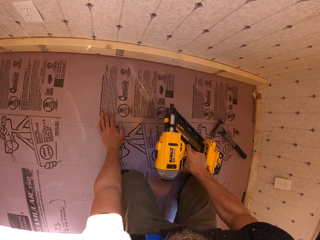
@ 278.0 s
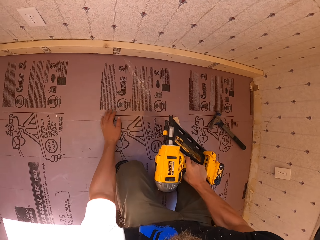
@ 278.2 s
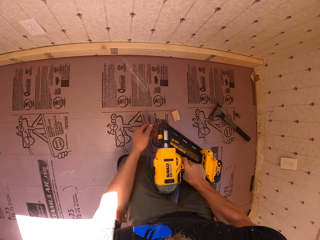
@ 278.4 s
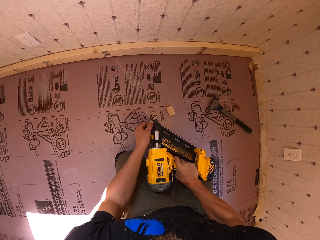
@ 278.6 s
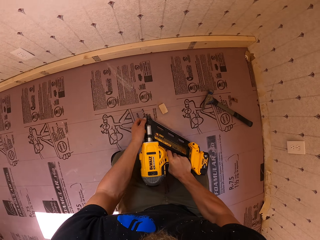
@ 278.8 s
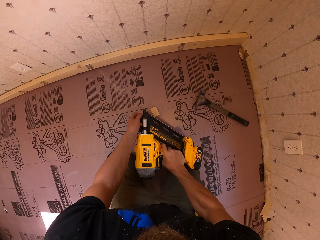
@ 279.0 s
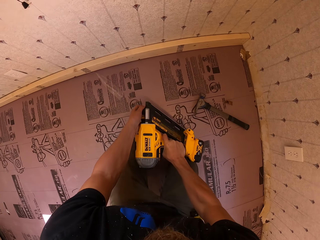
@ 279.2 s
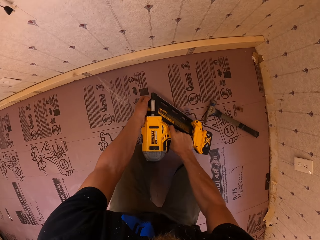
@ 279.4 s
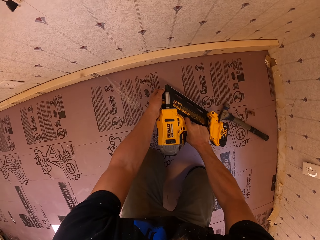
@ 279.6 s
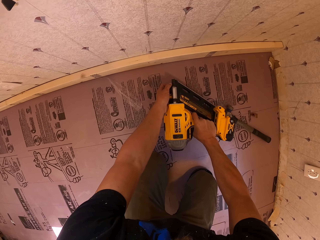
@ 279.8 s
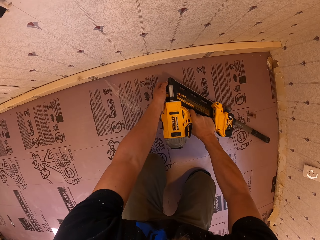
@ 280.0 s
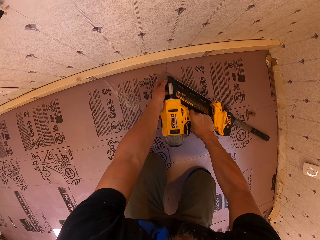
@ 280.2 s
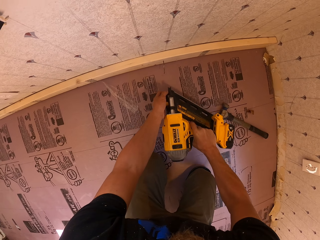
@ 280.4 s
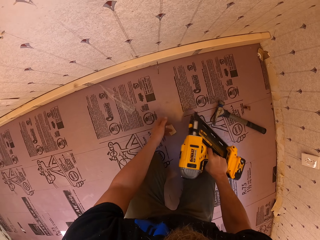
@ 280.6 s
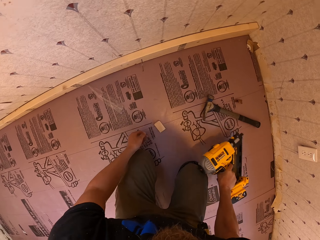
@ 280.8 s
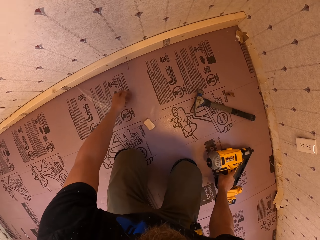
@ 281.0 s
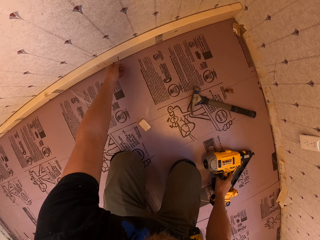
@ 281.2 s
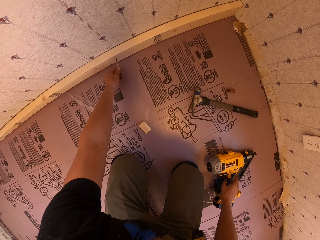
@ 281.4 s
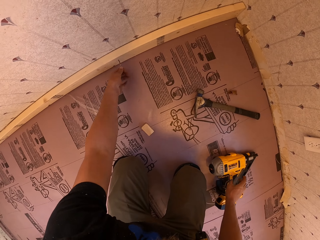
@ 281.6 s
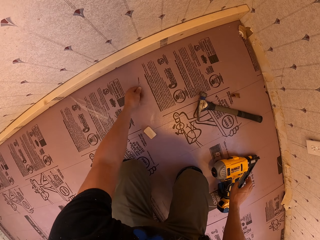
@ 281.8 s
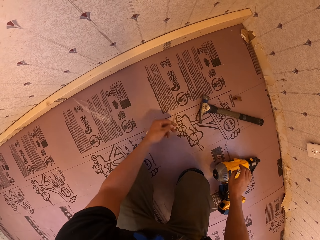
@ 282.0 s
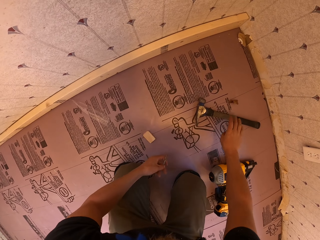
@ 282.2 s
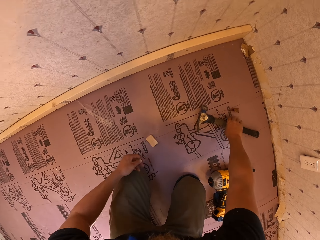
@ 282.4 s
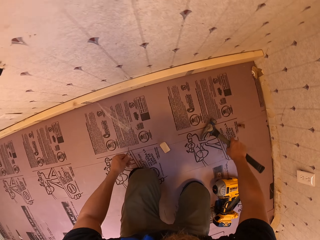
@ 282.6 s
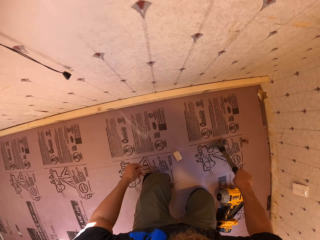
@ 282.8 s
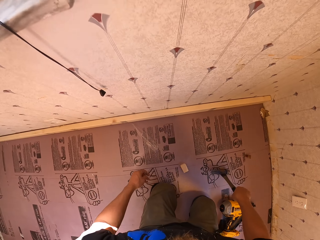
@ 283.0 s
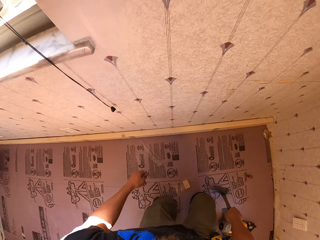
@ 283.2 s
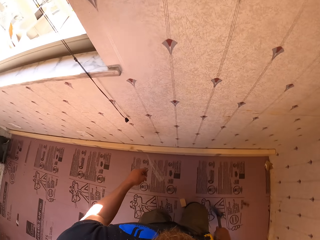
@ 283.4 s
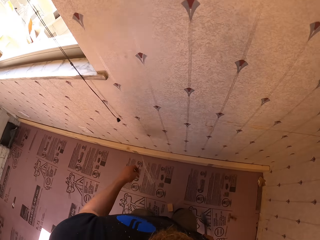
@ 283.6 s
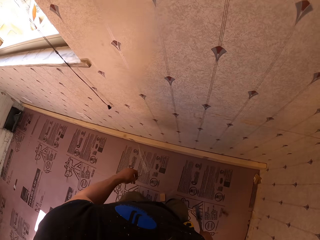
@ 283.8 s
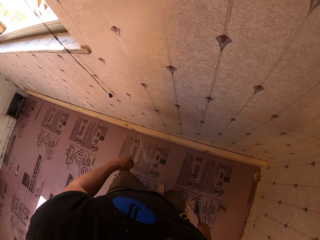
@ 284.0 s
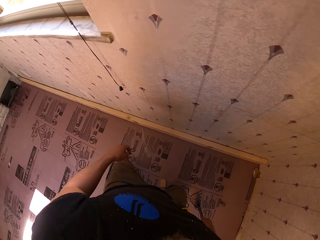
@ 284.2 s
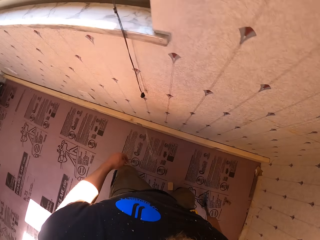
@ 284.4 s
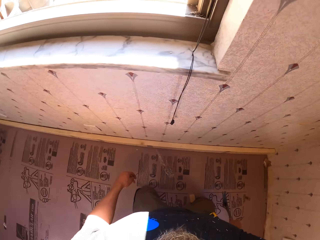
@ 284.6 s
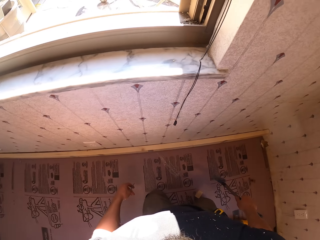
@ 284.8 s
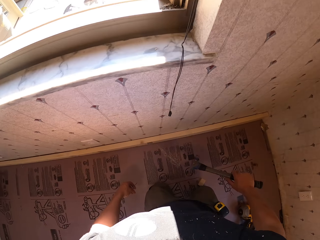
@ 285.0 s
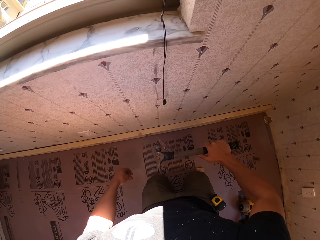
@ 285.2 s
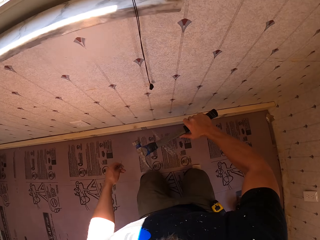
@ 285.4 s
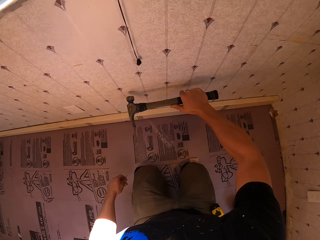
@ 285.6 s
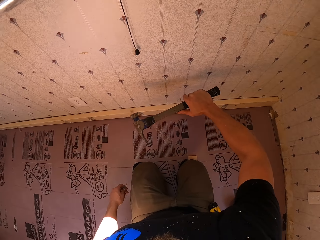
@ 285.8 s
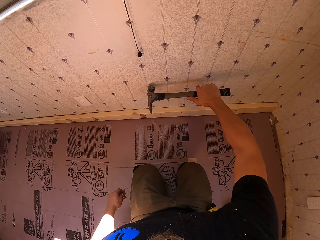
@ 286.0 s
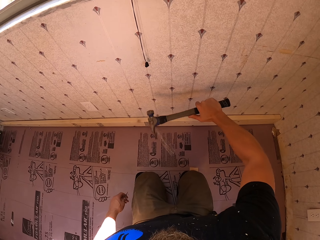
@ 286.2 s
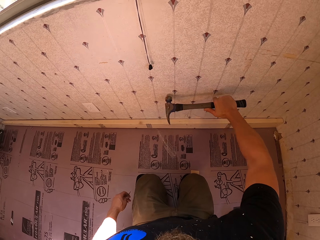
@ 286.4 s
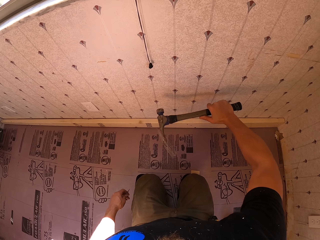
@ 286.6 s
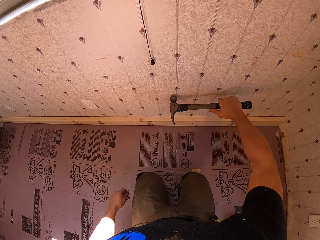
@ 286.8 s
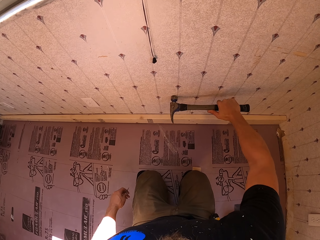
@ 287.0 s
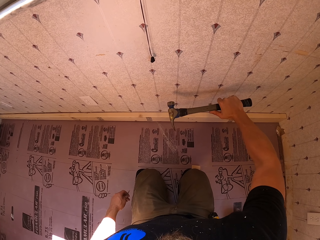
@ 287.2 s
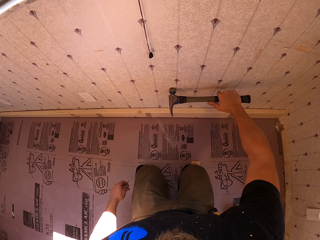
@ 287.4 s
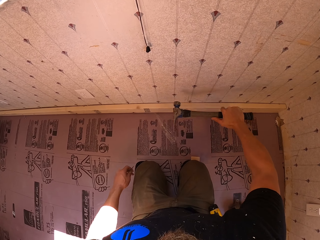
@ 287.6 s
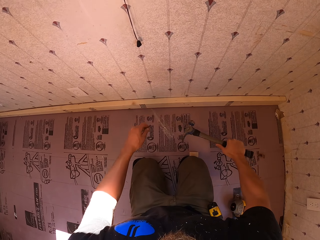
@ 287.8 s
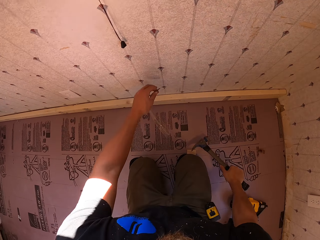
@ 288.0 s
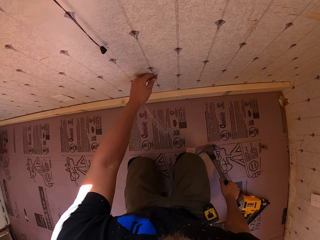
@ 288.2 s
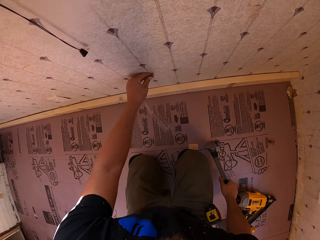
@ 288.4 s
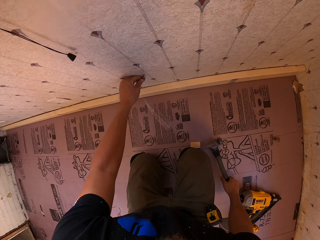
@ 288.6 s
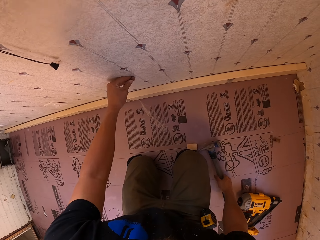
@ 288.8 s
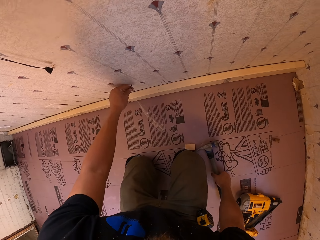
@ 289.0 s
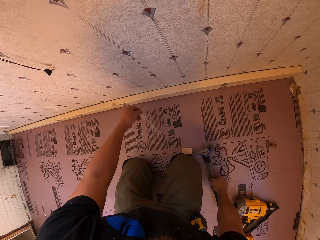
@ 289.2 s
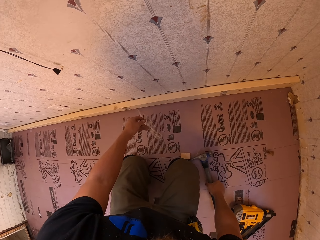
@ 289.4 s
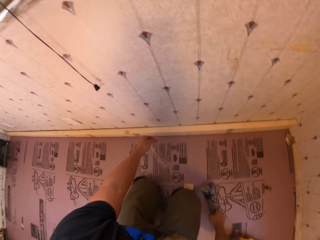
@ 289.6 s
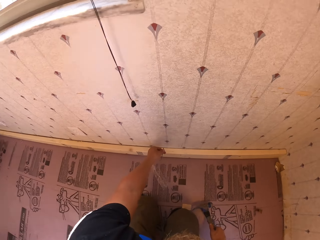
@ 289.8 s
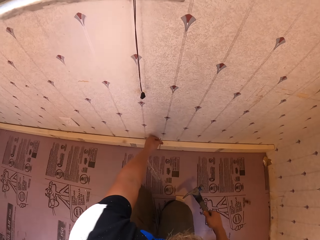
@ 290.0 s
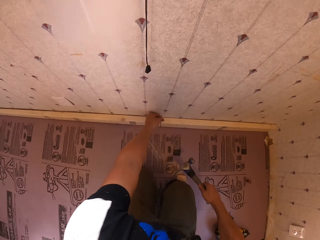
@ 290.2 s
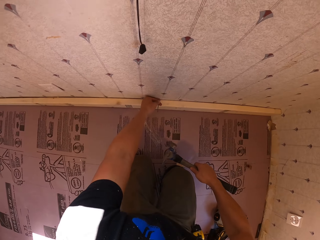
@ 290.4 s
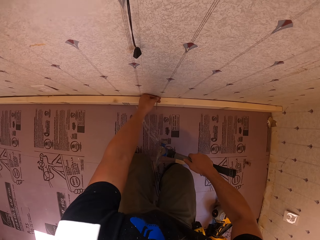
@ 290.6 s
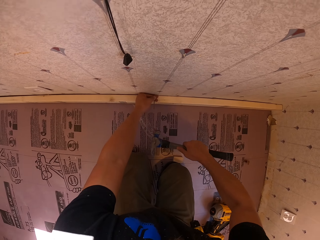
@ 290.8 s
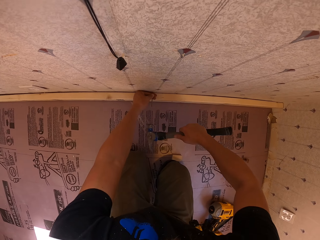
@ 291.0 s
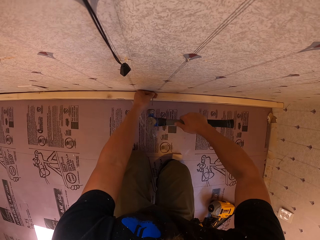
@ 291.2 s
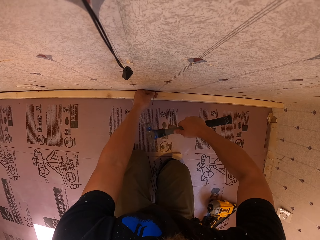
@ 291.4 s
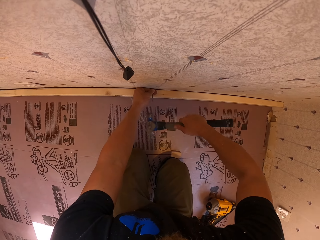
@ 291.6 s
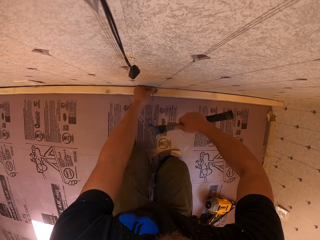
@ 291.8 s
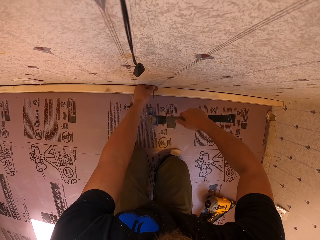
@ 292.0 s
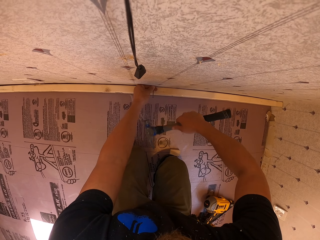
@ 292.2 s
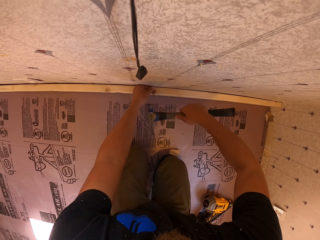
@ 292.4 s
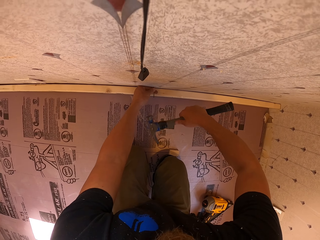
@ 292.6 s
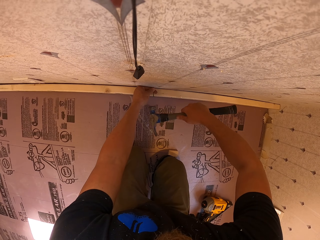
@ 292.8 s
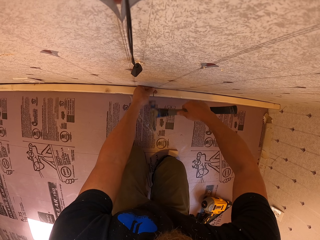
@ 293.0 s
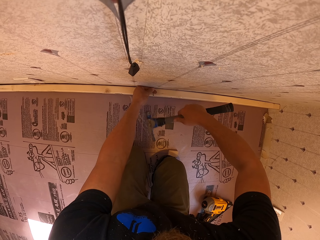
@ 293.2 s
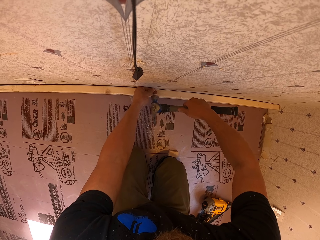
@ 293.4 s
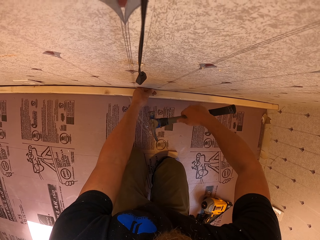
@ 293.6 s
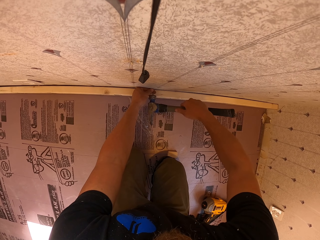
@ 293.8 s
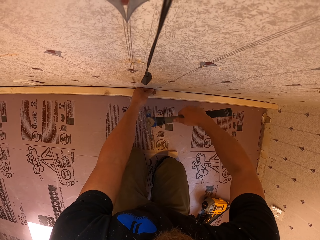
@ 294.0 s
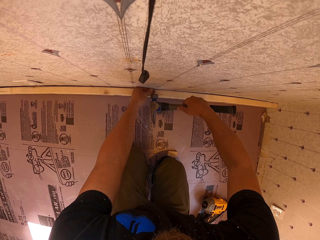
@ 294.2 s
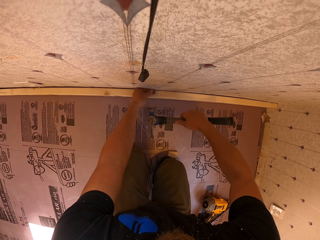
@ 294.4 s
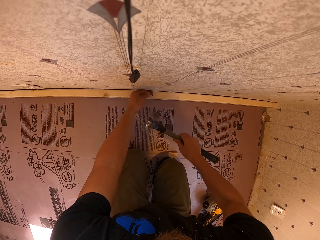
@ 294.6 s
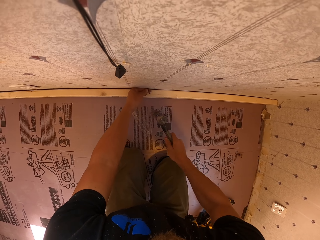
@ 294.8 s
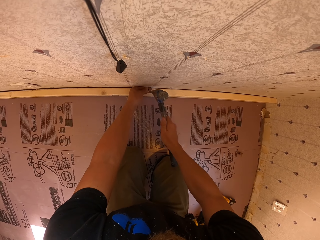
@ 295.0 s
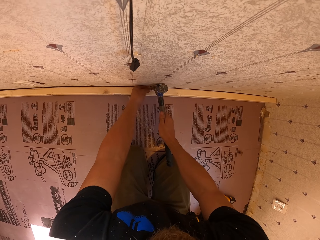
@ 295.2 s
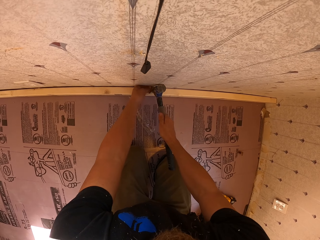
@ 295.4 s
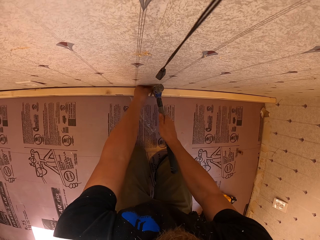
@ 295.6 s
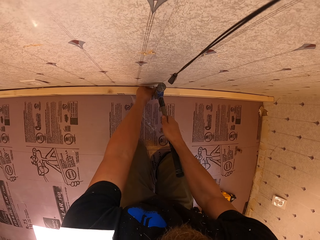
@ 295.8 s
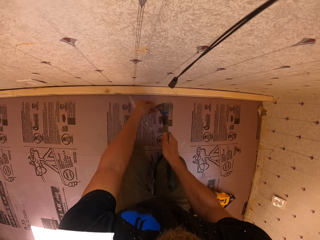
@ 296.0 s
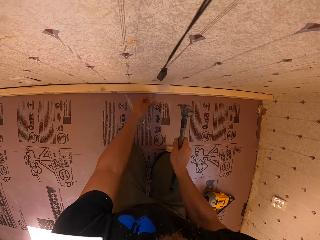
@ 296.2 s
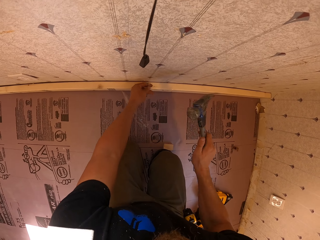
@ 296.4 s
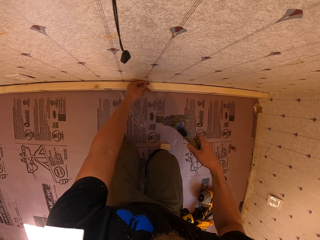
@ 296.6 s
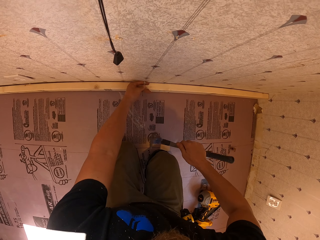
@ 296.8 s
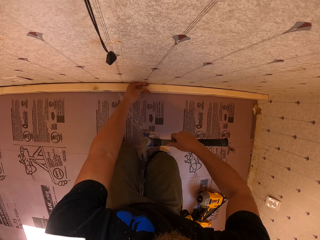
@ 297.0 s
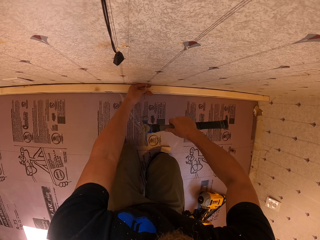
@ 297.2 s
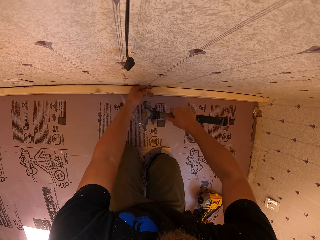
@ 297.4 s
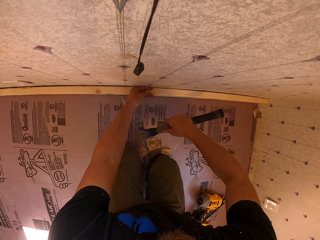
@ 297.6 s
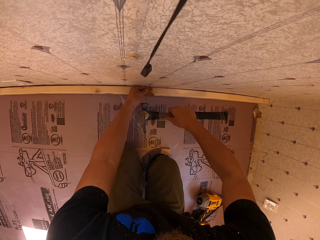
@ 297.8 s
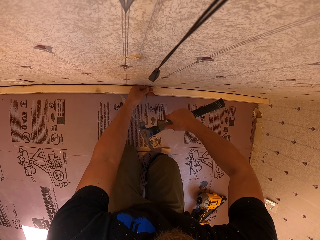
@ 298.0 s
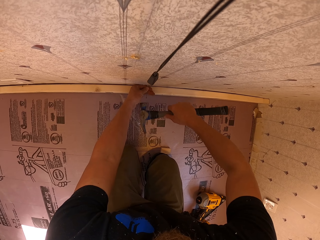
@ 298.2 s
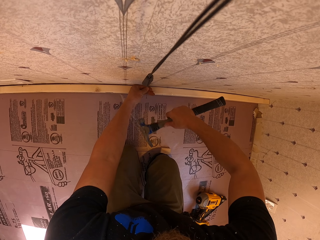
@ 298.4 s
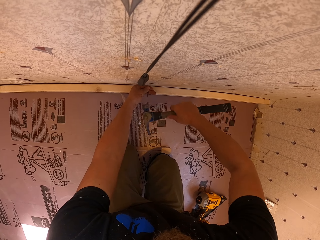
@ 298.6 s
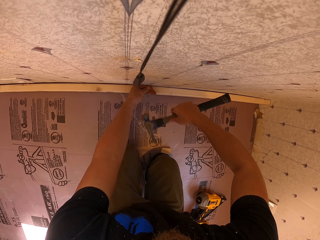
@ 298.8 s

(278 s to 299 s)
The camera wearer picks the drill from the floor. They place a nail on the drill and hold the drill with both hands. They shoot a nail onto the timber with the drill. They place the drill on the floor. They pull the nail from the timber. They take the hammer from the floor. They move aside. They hammer the wall with the hammer. They rub the left hand on the wall. They place the nail on the wall. They hammer the nail into the wall with the hammer. They pull the nail from the wall with the hammer. They place the nail on the wall and tilt the hammer. They hammer the nail into the wall with the hammer.
